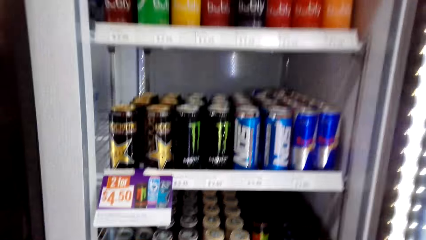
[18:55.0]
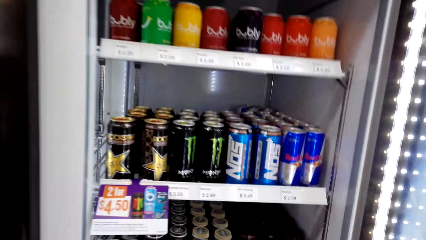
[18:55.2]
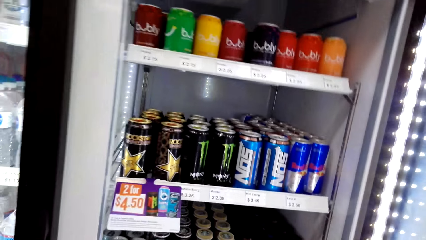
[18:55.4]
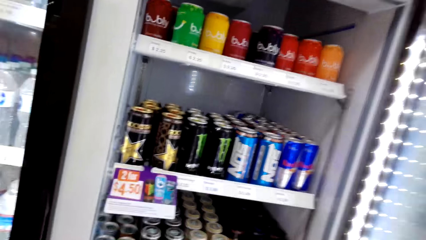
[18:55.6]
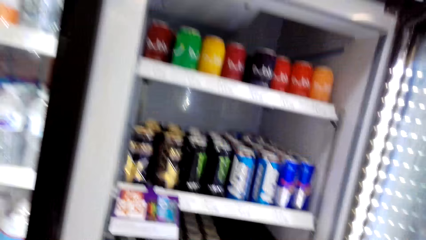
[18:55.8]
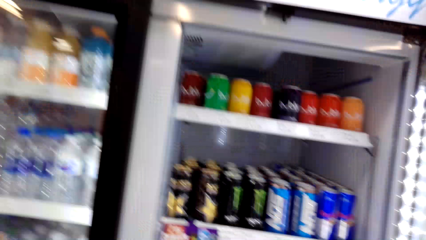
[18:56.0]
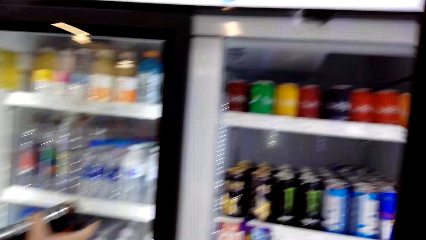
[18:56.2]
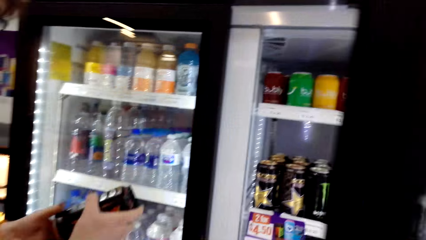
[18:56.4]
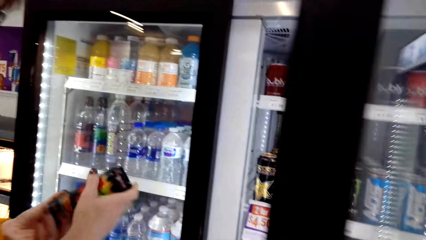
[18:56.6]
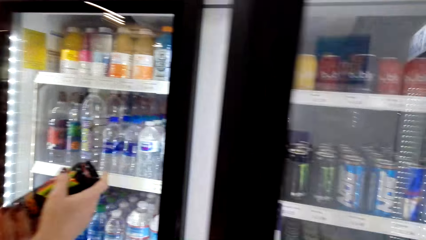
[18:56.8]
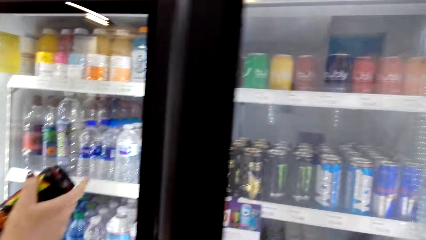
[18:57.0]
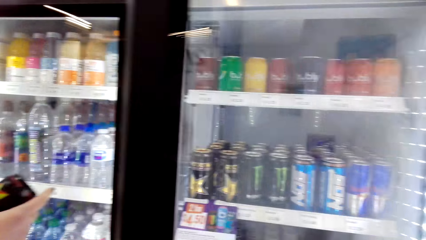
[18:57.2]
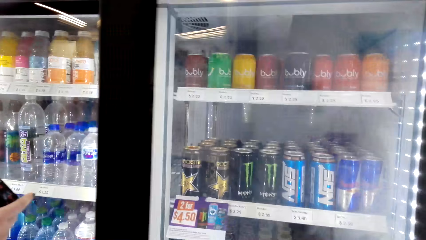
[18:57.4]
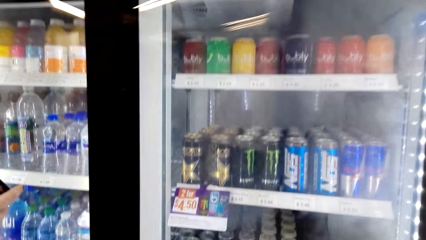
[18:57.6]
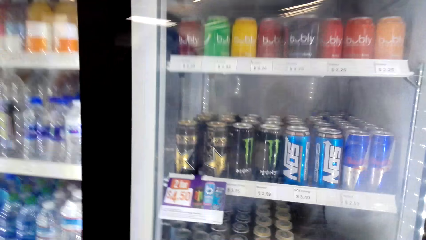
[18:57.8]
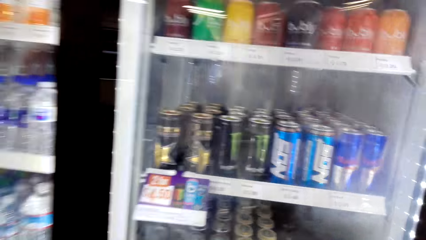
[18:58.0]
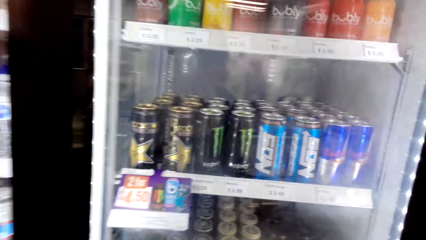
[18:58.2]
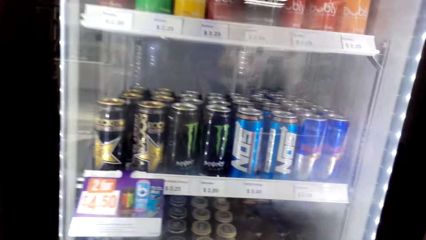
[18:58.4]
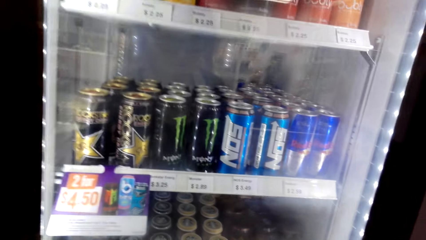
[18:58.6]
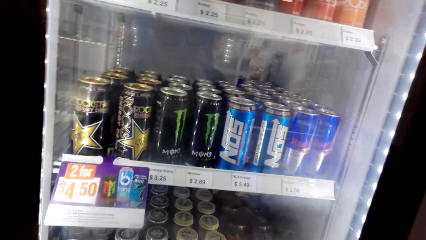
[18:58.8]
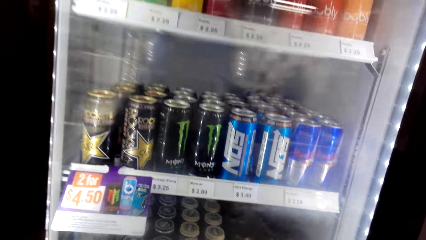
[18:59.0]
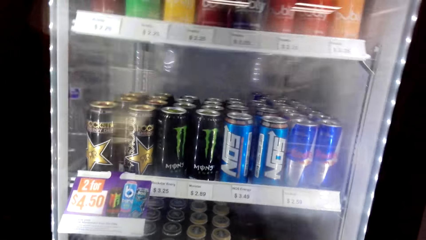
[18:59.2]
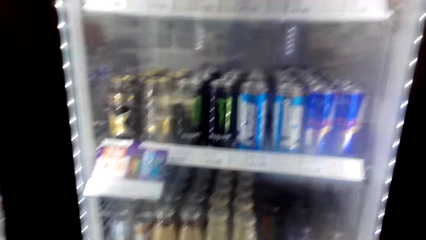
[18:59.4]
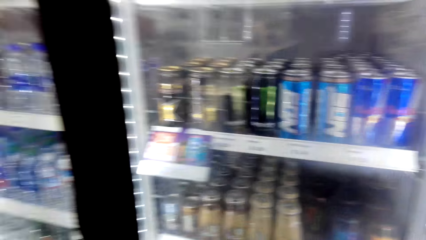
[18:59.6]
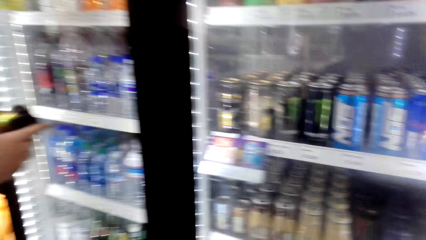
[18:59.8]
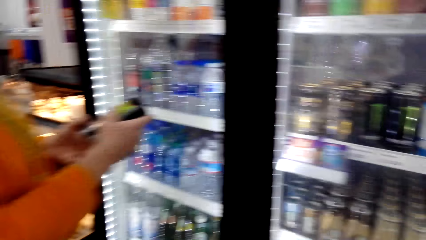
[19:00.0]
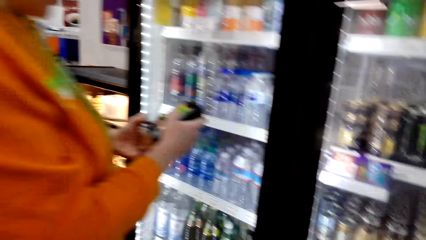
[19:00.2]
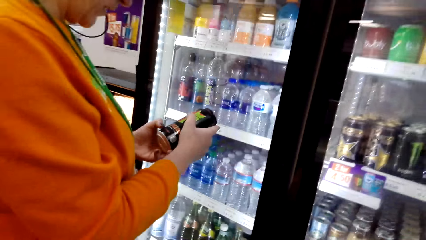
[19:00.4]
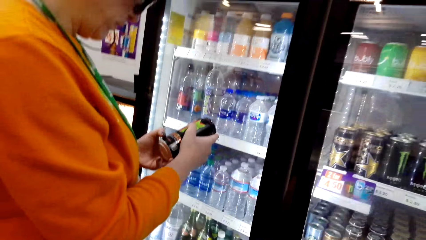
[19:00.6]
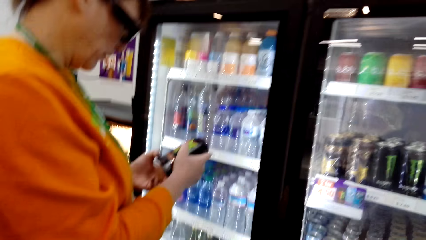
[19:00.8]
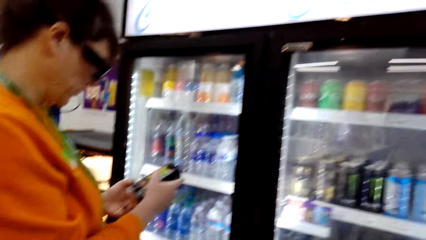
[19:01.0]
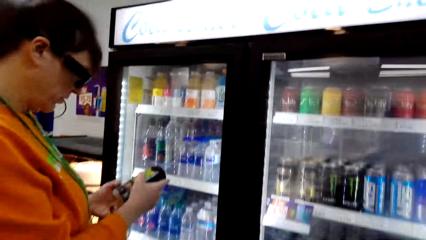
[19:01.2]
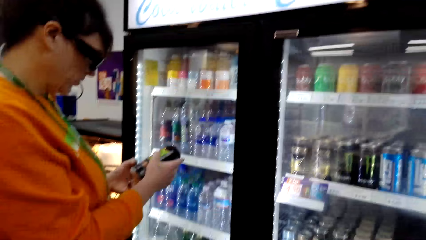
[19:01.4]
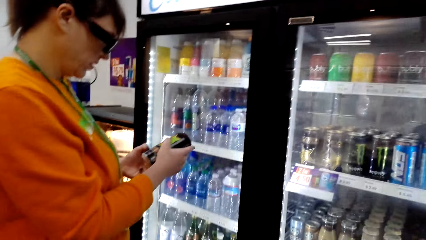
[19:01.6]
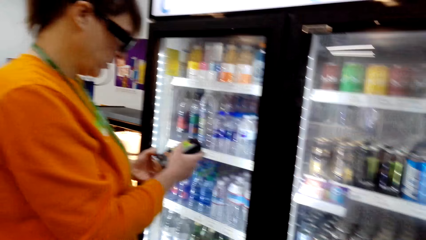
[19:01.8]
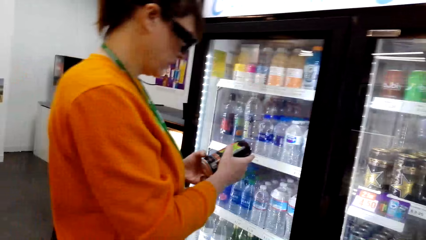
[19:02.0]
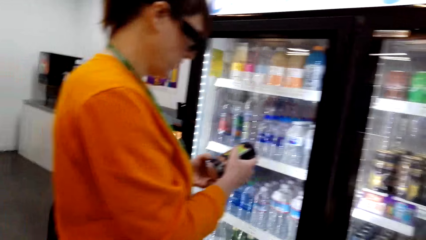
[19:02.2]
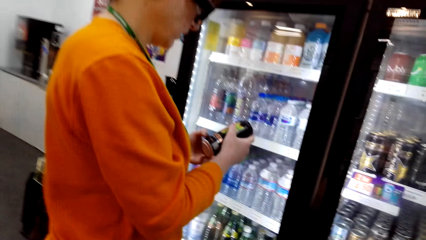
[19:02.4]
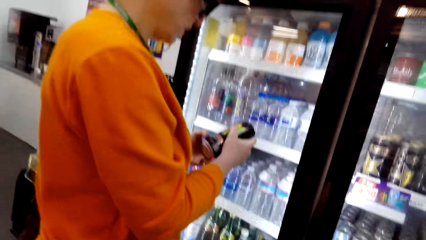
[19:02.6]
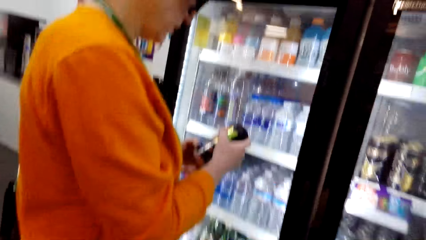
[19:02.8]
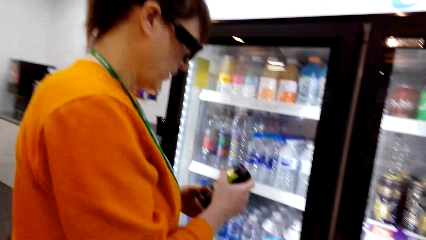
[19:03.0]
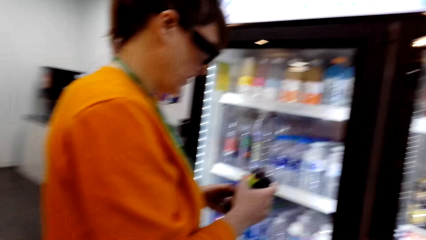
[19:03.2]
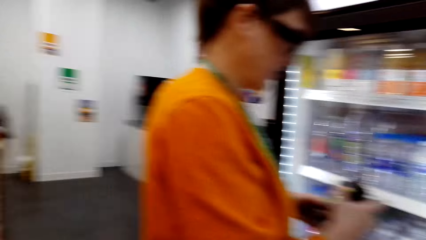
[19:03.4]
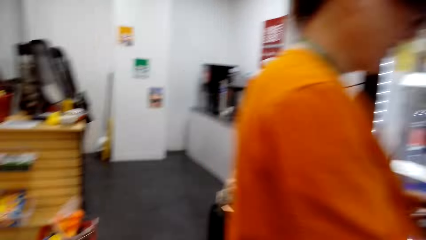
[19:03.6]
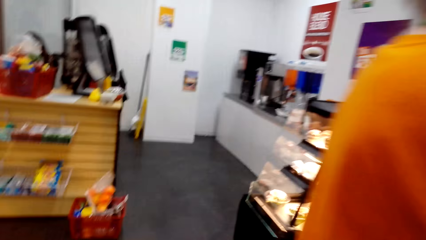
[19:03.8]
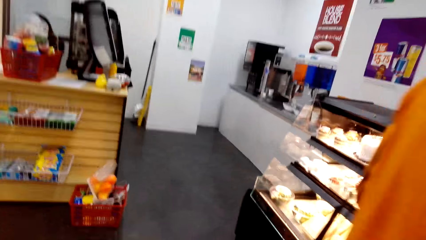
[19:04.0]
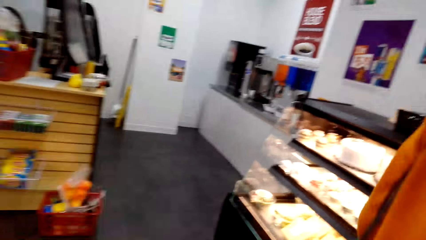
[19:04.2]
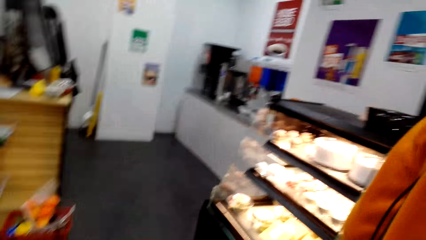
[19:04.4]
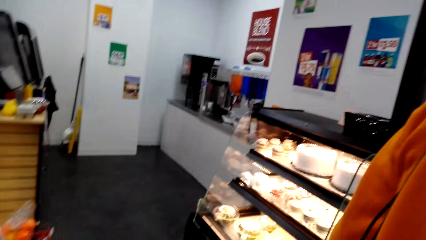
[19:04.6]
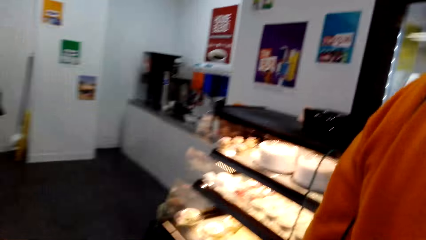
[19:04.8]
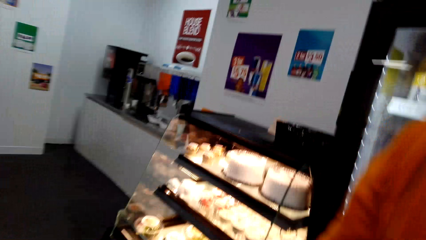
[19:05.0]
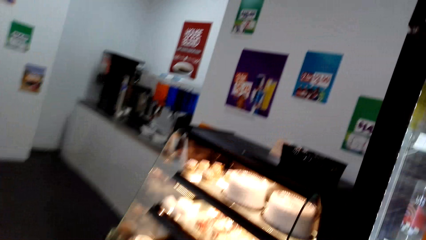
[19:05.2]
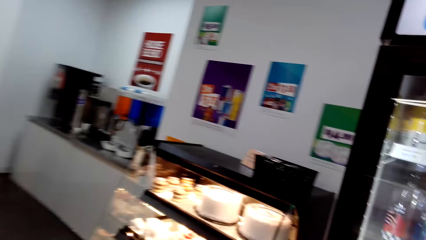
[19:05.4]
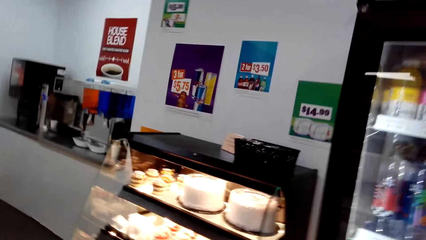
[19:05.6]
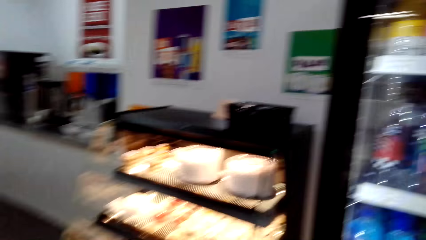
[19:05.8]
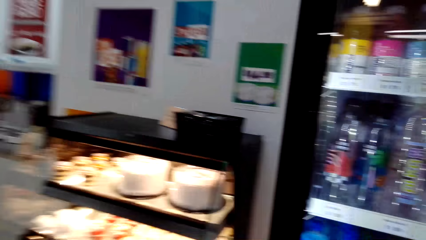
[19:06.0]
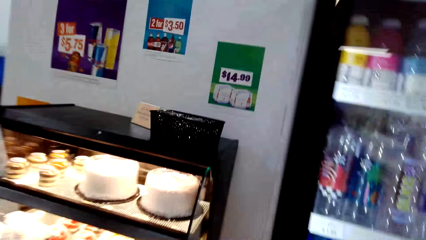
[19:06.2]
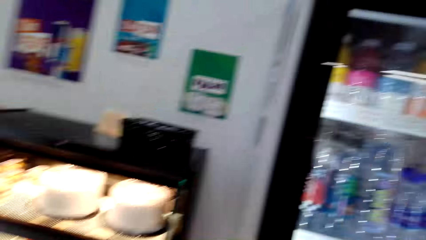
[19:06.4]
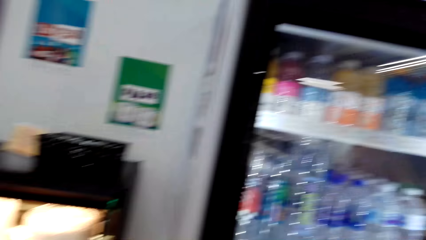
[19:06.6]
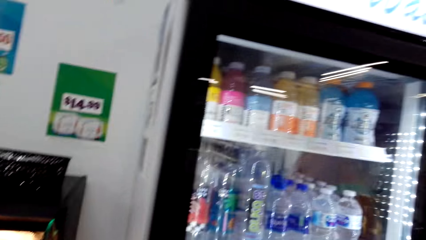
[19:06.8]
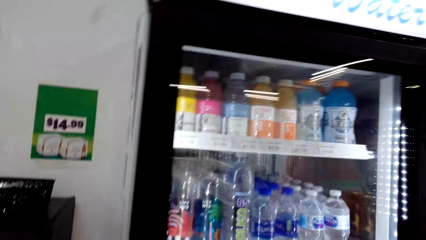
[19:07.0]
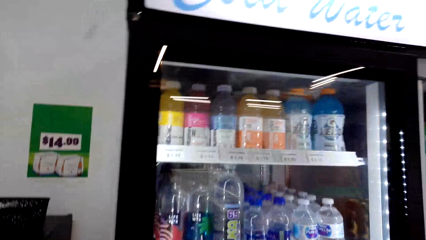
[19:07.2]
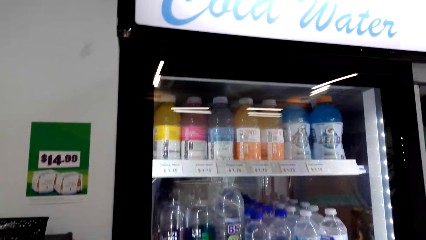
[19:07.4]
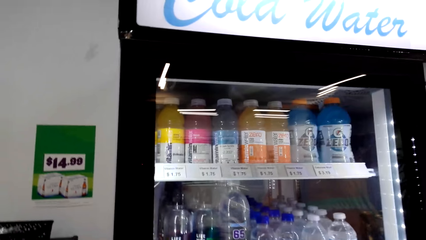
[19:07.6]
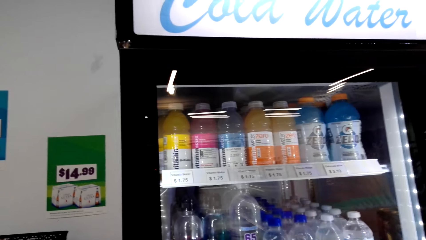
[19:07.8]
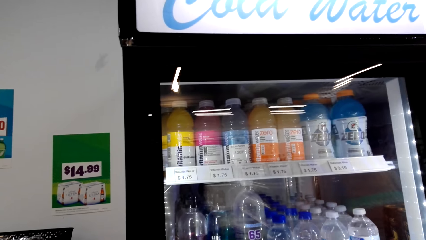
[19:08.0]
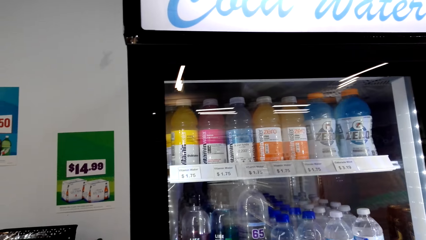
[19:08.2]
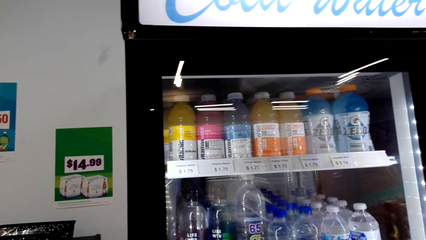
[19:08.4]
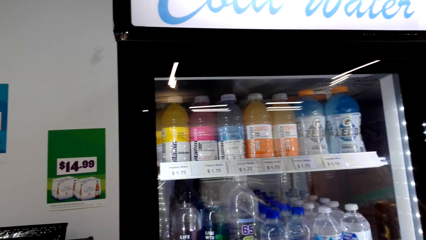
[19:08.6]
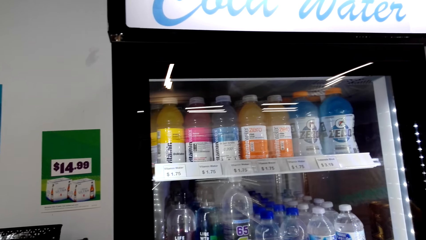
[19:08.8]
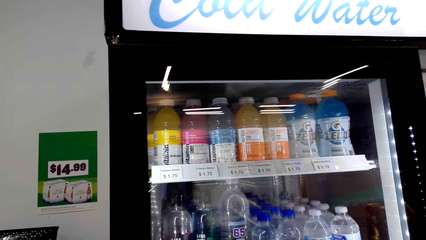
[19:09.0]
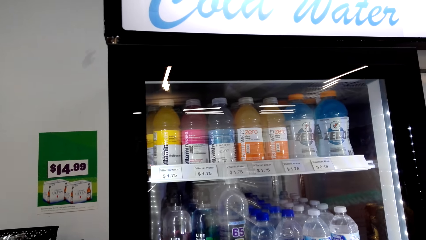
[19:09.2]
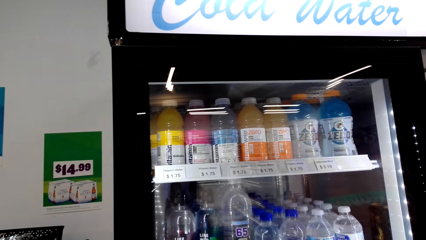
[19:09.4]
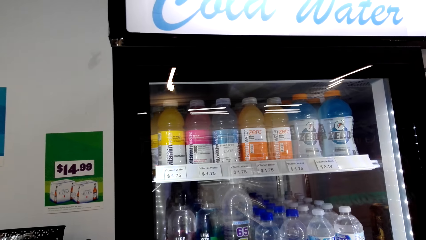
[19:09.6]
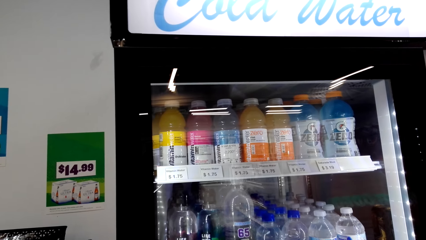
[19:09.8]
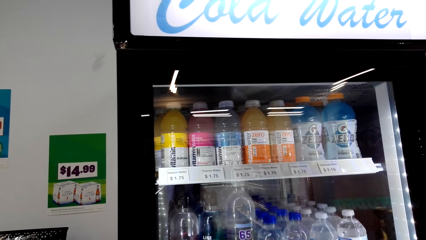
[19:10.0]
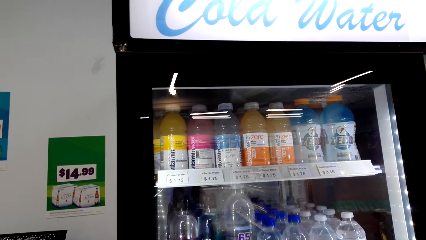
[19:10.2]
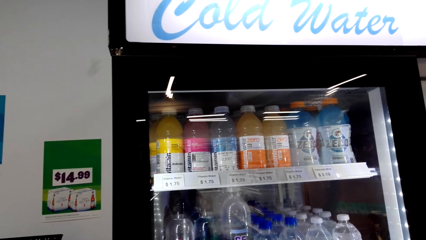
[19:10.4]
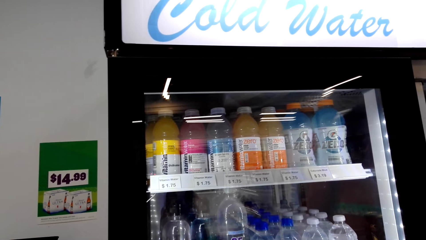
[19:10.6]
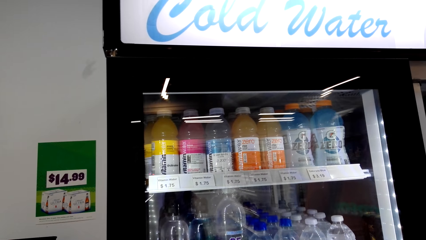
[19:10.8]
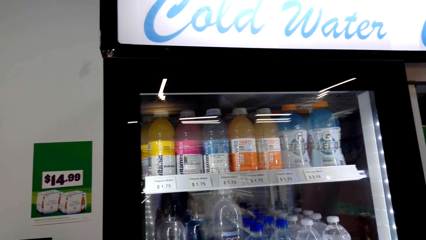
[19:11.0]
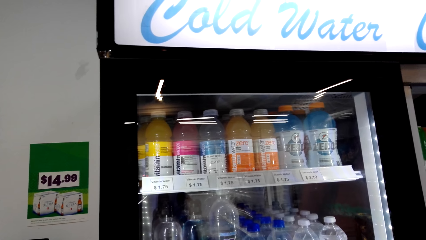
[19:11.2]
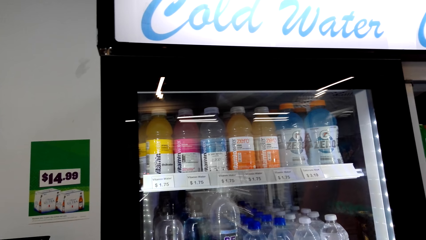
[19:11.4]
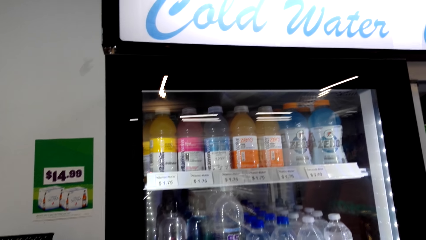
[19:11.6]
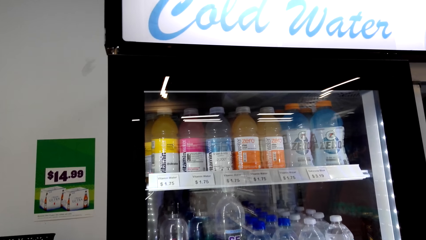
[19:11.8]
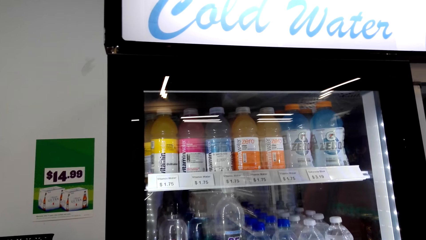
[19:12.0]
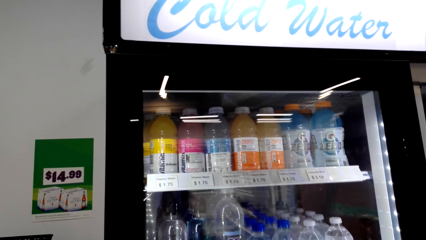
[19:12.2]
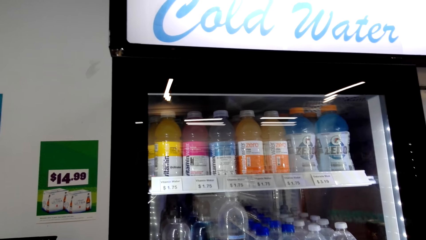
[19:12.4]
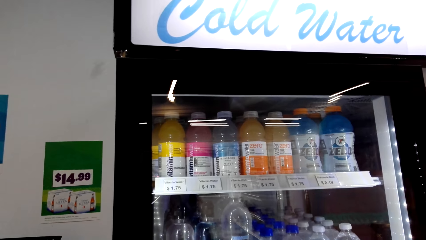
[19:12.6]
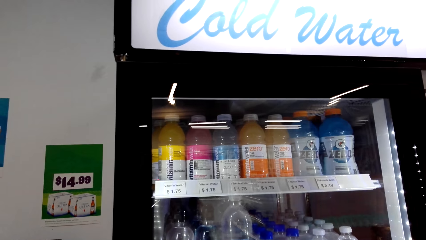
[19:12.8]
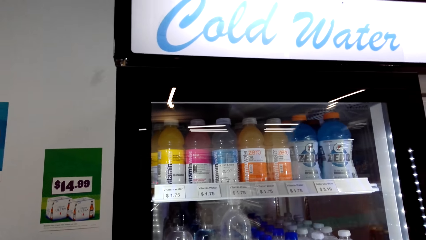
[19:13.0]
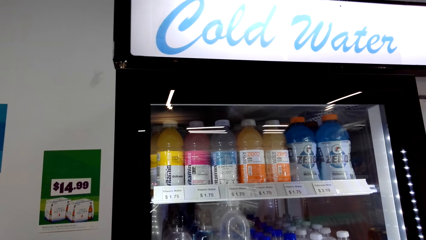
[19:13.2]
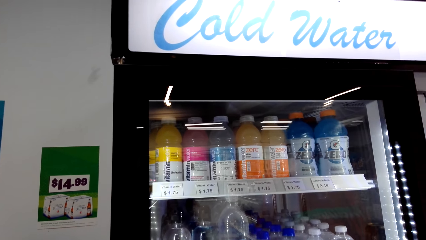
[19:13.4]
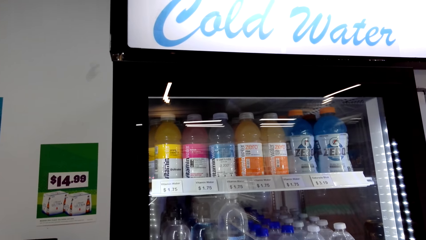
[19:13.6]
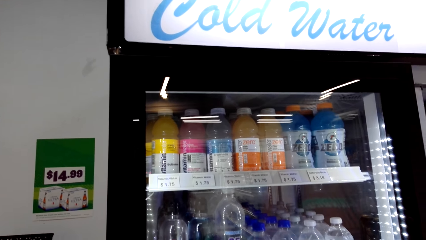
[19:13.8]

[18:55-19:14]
A woman stands on the floor. The camera wearer closes the fridge. They walk on the floor and stand on the floor.
